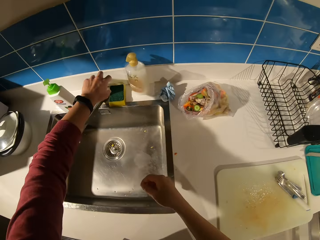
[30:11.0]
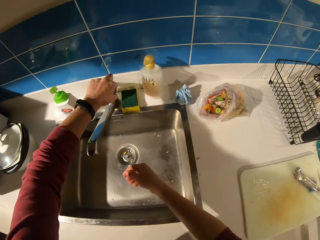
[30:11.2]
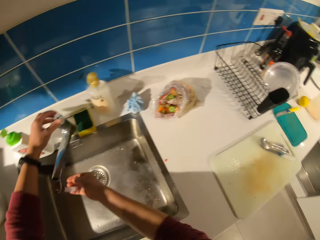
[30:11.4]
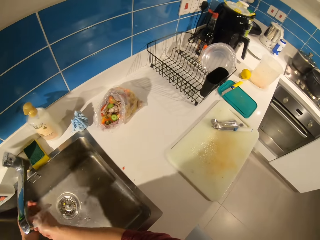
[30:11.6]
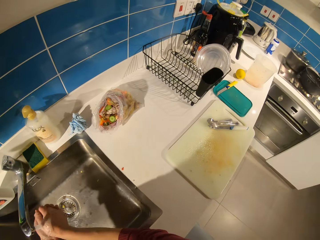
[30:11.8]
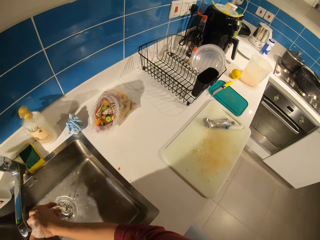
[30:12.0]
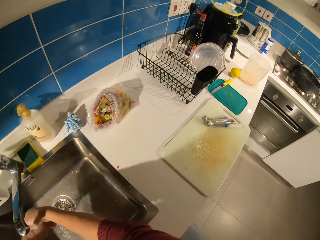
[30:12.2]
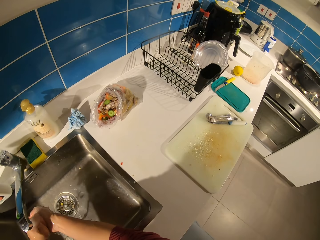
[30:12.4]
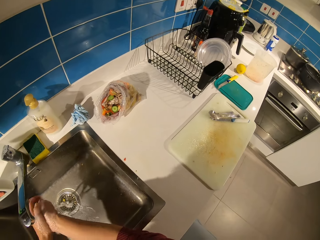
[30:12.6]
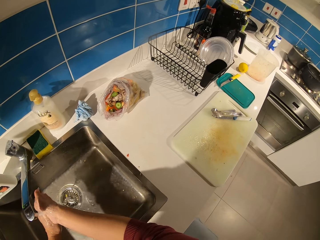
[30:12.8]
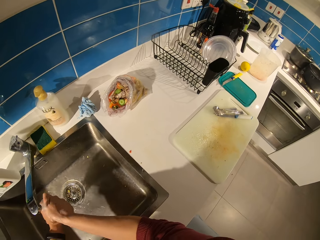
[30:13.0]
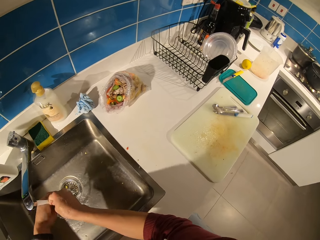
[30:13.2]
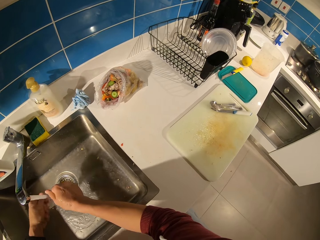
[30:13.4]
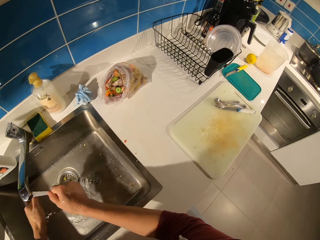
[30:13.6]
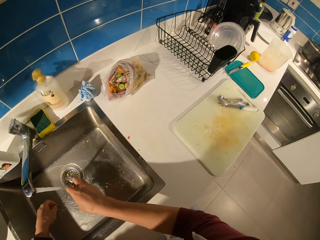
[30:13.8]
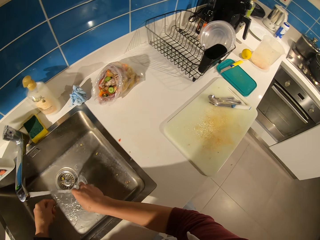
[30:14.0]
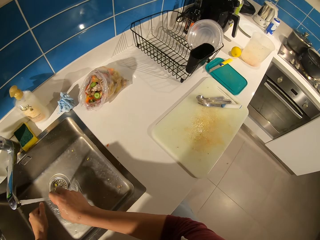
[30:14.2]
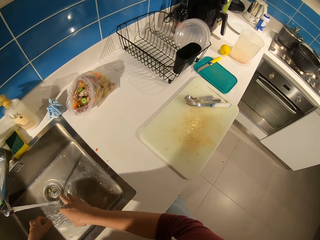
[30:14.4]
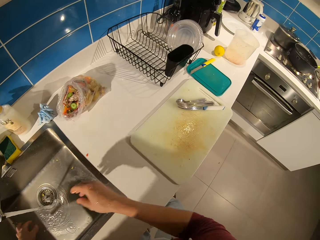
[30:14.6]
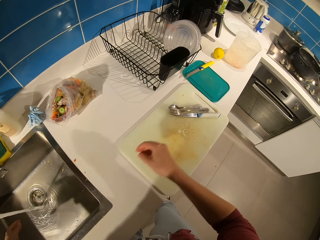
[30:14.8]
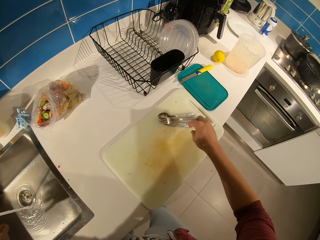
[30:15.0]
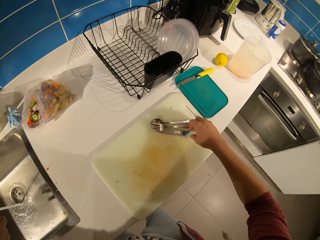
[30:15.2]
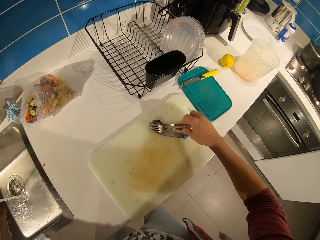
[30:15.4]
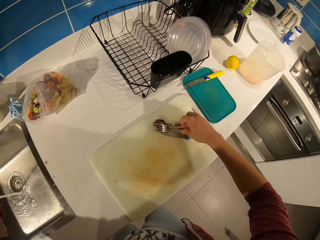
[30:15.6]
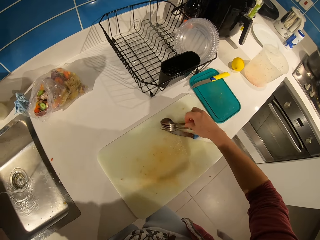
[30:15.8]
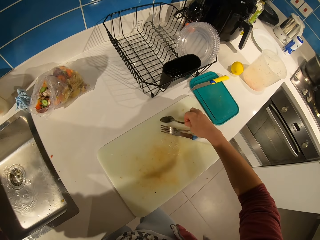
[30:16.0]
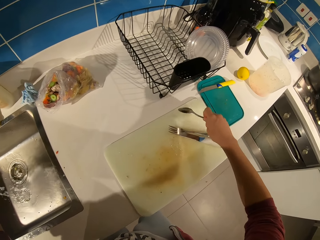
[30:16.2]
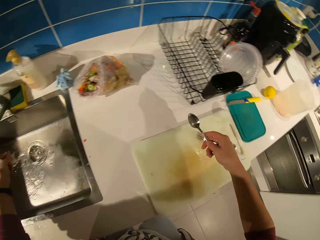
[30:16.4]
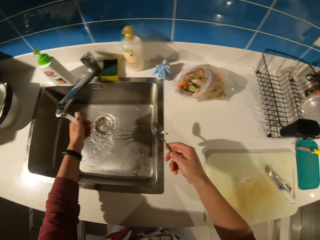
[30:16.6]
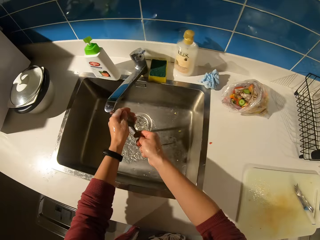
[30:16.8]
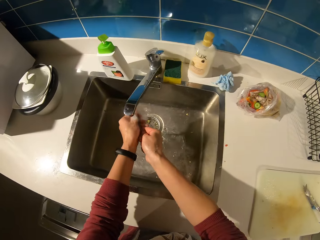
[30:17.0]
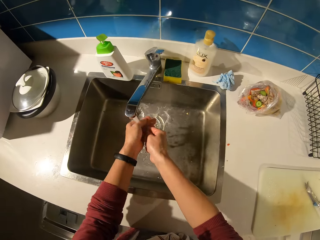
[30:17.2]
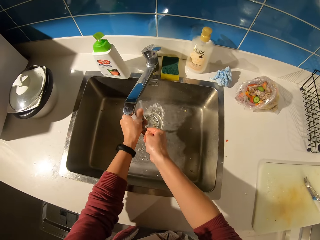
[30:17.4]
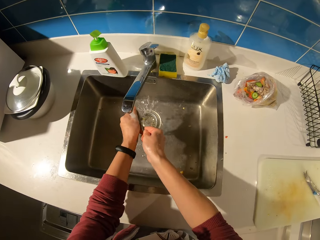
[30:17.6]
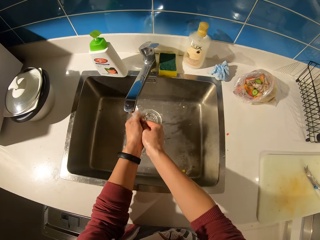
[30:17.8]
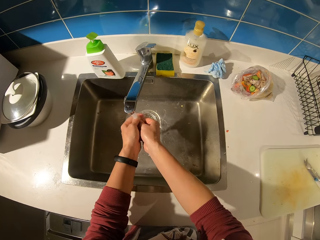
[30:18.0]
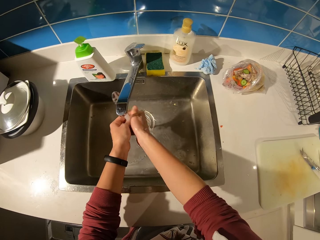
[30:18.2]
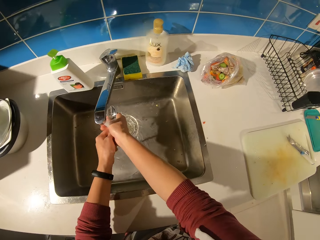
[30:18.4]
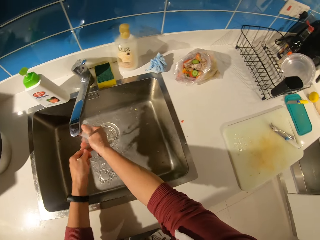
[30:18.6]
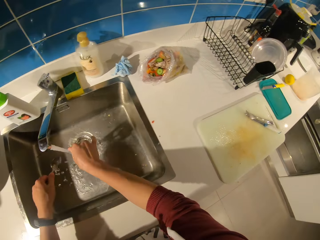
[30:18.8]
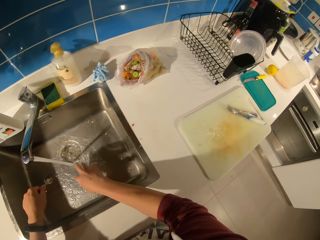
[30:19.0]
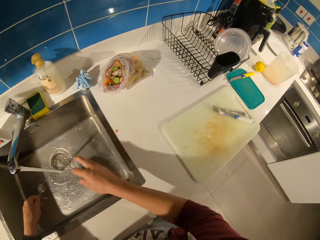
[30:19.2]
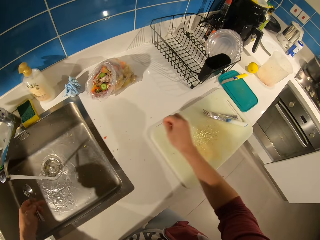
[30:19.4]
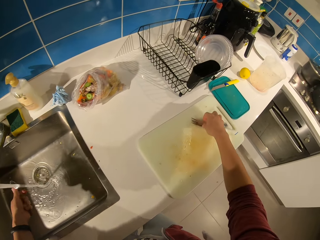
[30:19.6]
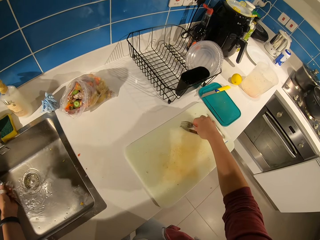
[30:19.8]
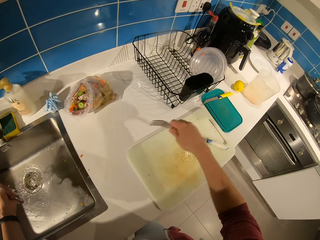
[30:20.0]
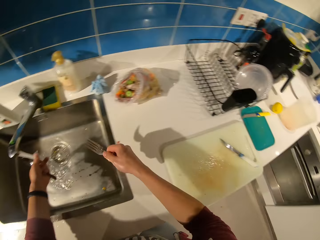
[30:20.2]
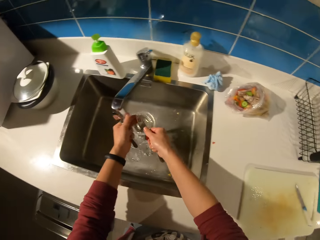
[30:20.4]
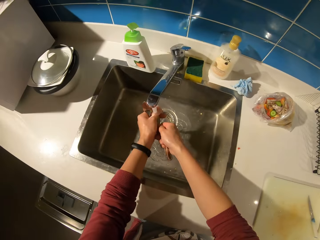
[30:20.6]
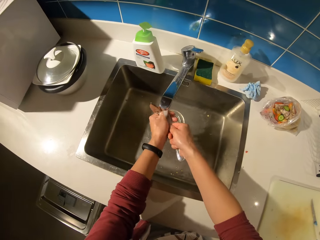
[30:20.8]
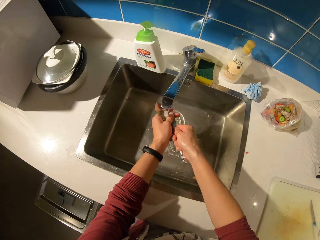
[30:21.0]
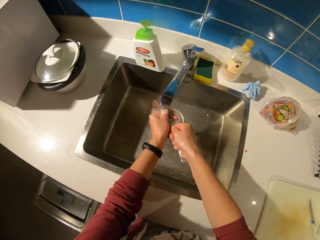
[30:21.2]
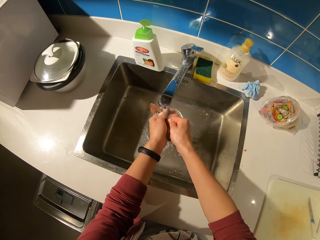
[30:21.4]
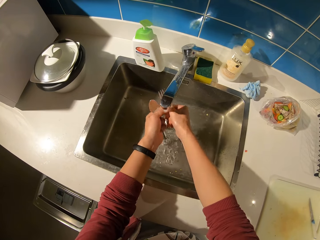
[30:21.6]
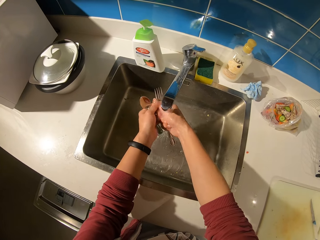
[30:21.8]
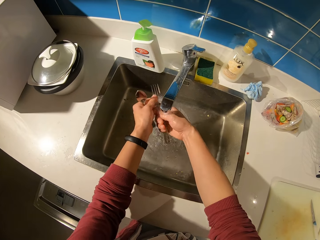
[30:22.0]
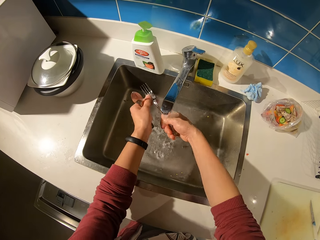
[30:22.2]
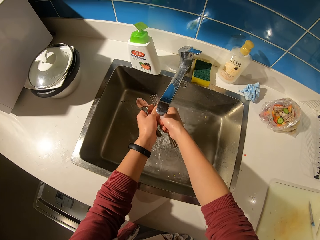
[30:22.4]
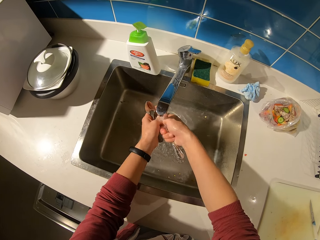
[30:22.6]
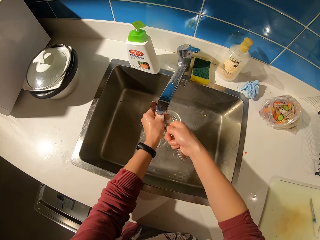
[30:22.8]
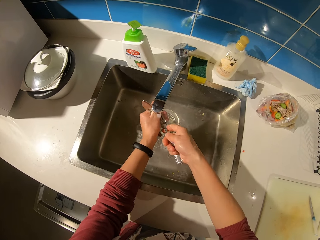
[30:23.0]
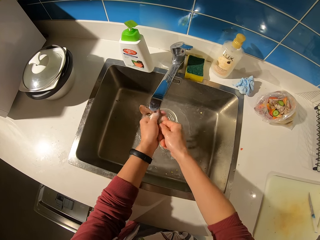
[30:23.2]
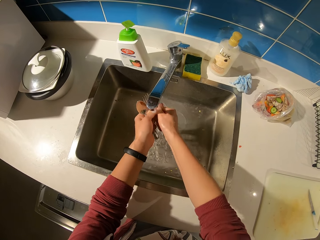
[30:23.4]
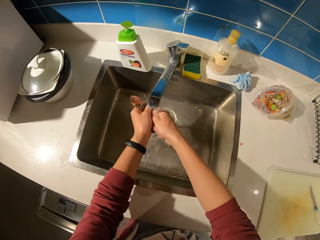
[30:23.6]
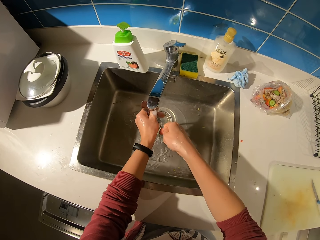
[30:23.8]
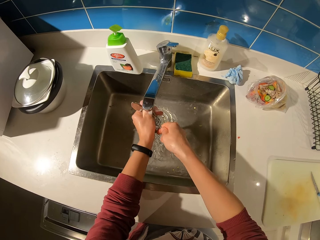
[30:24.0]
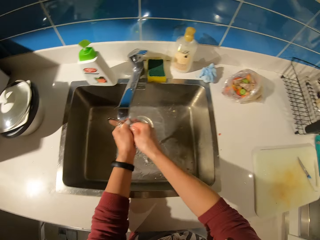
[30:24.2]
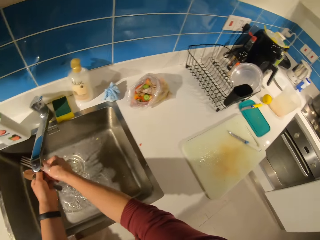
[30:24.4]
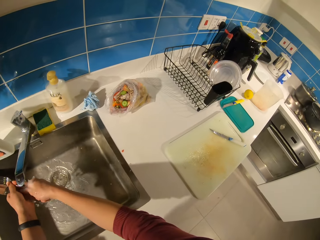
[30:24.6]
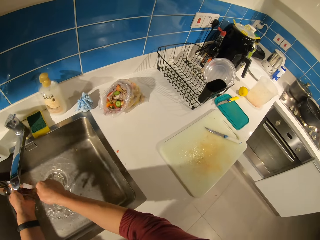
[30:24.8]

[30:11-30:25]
The camera wearer turns the sink knob. She washes her hand on the sink. She picks a spoon from the chopping board. She washes the spoon on the sink. She picks a fork from the chopping board. She washes both the fork and the spoon on the sink.

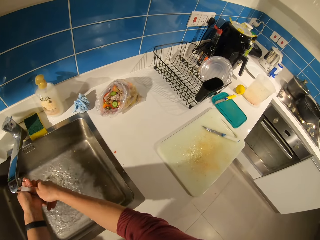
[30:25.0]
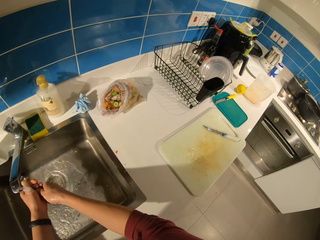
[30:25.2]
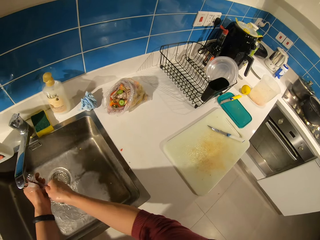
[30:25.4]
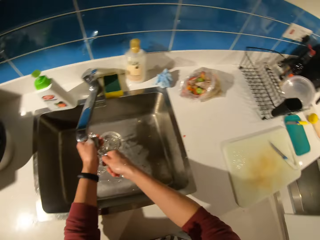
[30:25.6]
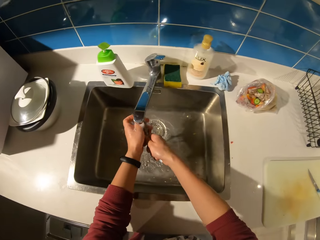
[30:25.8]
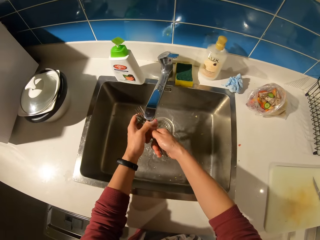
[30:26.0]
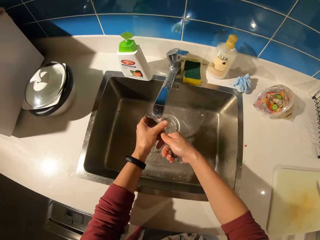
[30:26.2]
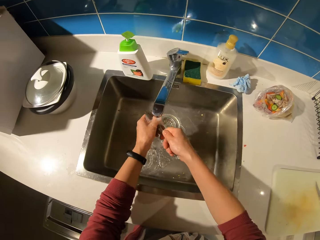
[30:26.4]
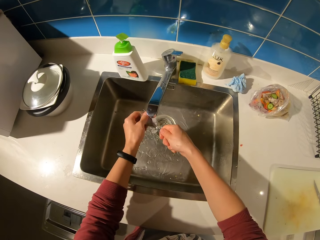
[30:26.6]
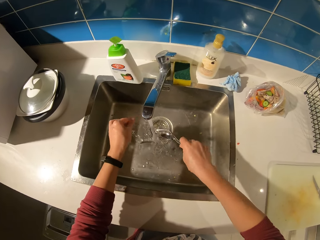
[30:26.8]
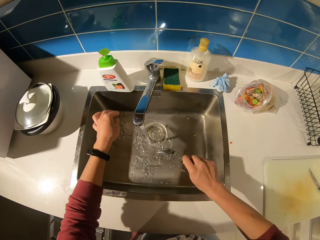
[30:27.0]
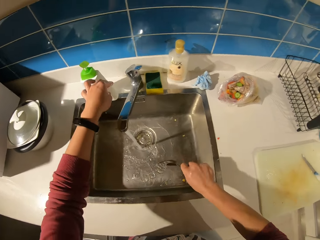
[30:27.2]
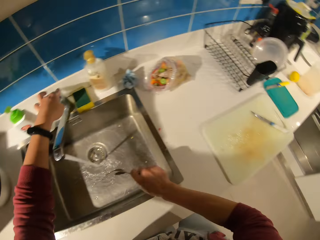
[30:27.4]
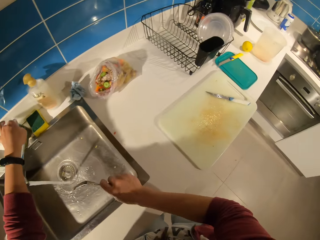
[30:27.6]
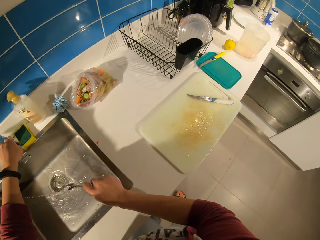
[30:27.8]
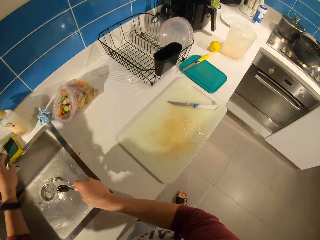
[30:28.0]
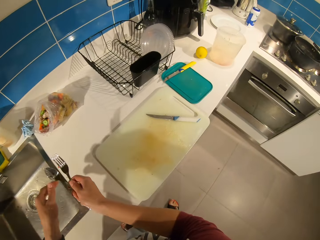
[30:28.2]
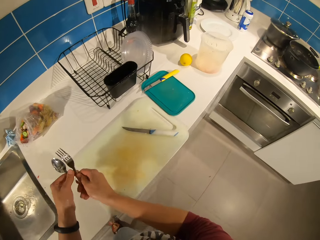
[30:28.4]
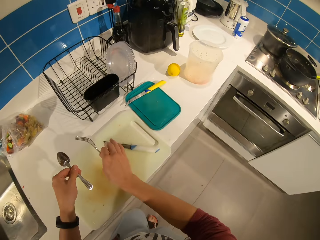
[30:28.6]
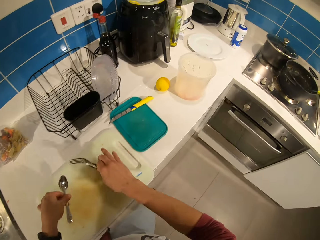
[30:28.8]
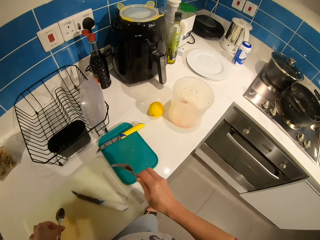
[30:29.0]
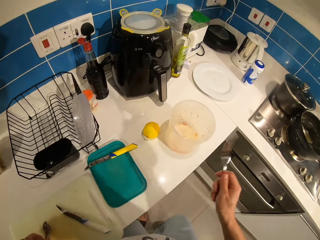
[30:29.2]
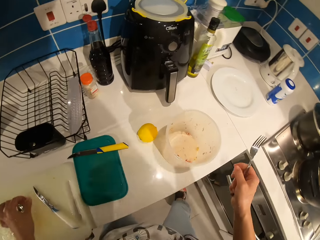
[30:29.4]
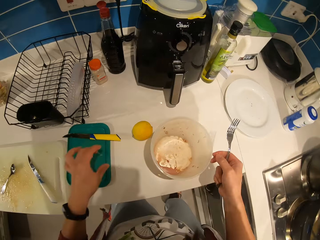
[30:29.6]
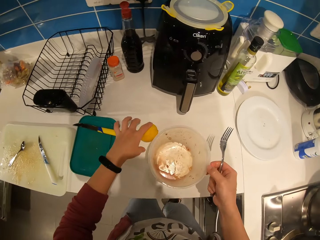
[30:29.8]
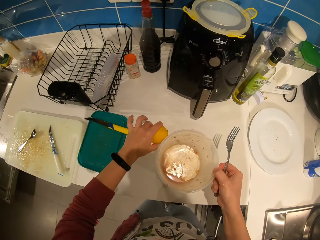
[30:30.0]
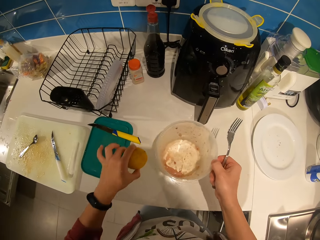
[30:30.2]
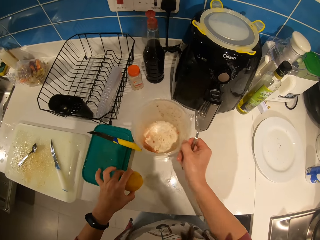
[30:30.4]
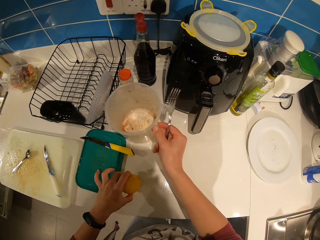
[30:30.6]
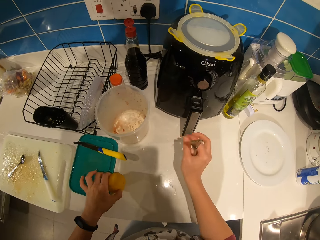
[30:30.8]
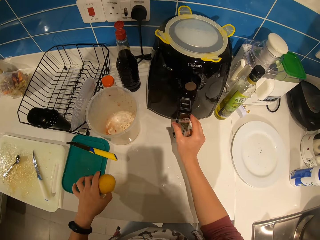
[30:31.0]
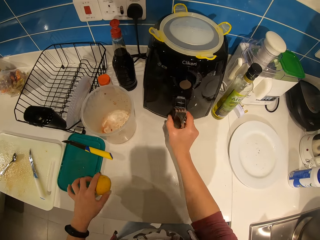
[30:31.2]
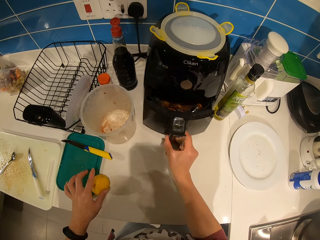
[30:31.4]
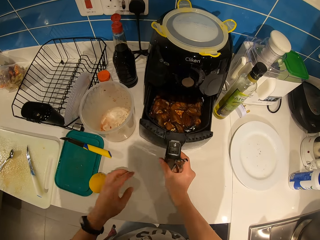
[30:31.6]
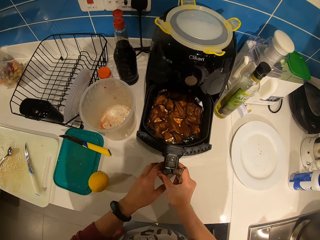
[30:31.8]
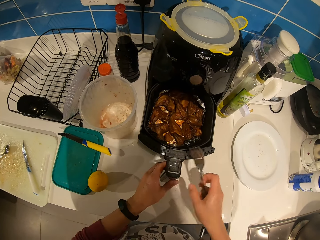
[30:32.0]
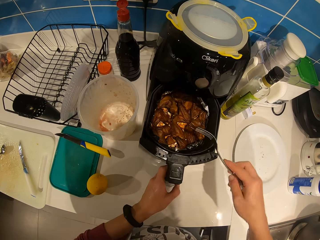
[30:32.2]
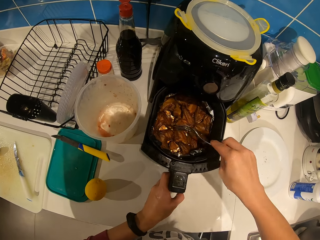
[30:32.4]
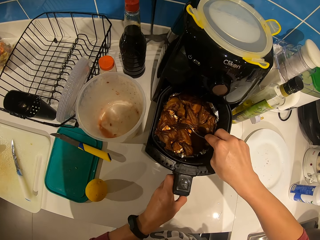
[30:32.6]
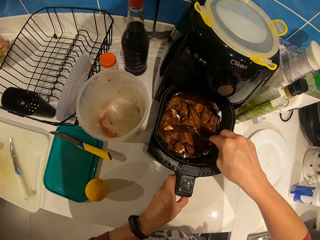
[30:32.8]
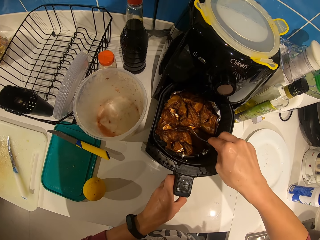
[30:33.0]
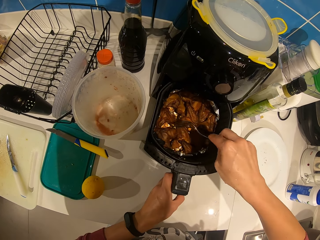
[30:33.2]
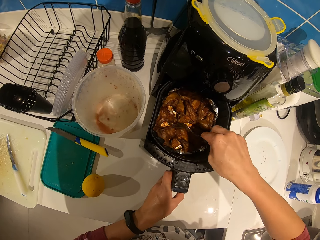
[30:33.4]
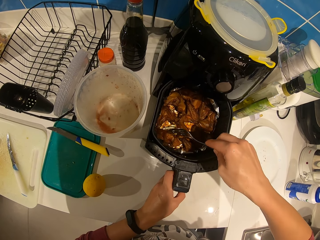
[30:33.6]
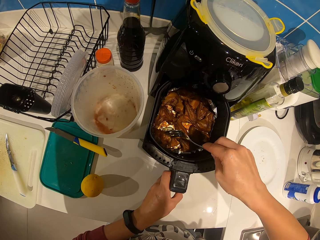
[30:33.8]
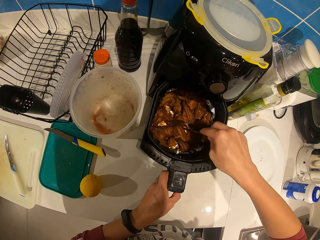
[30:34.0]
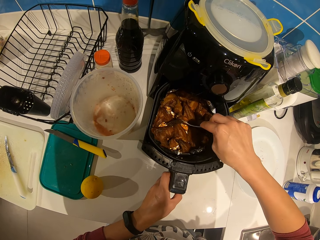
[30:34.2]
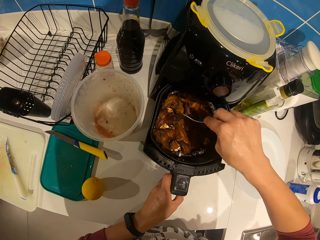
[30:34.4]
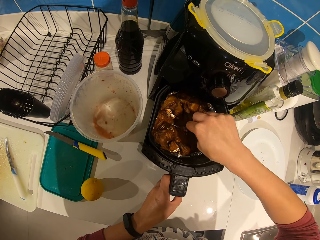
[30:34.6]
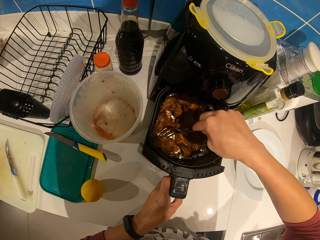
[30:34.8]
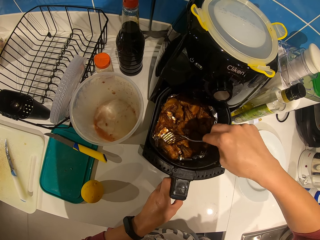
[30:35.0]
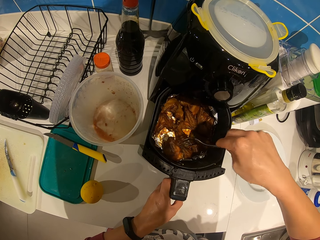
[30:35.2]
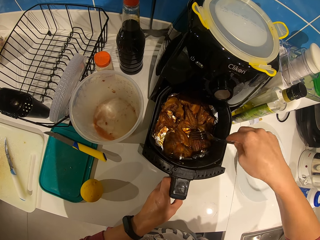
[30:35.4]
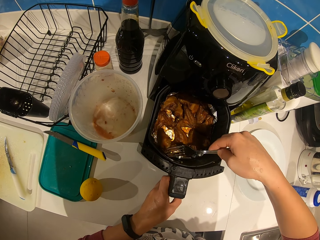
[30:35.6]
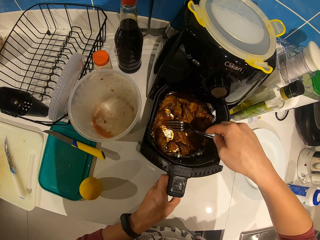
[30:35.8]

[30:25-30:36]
The camera wearer closes the tap. They turn the sink knob. They pick the spoon from the right hand with the left hand. They place the spoon on the table. They pick an orange on the countertop. They shift the position of a food container on the countertop with the right hand. They open an air fryer or oven on the countertop. They turn a piece of fried meat on the fryer with the fork. They pick the meat from the oven with the fork.
